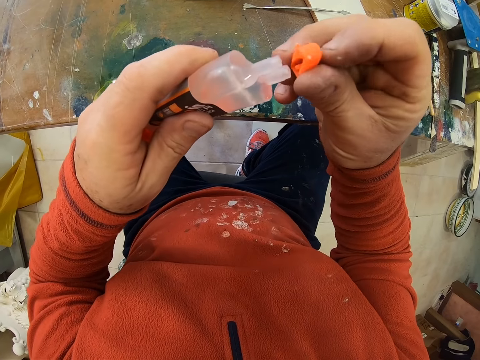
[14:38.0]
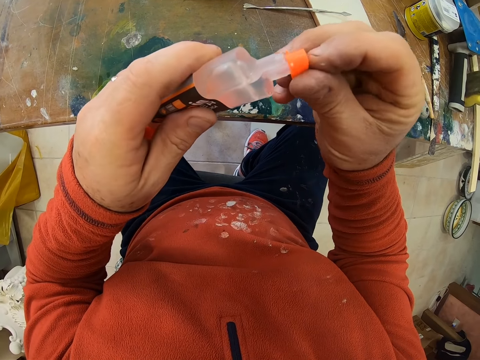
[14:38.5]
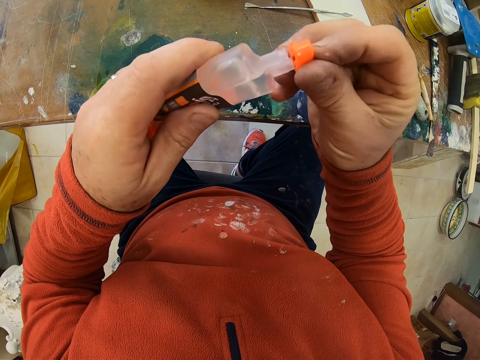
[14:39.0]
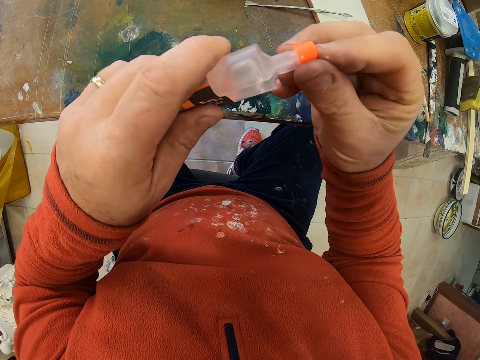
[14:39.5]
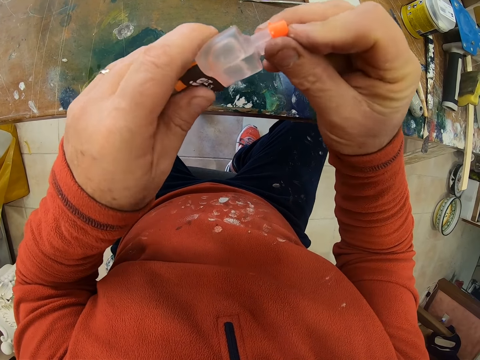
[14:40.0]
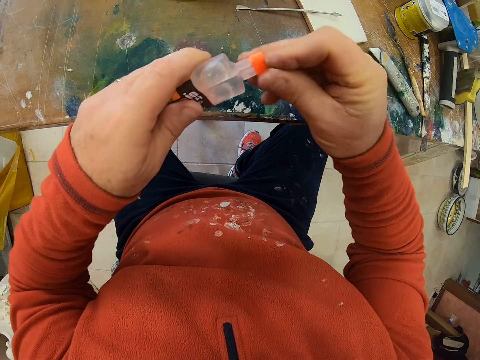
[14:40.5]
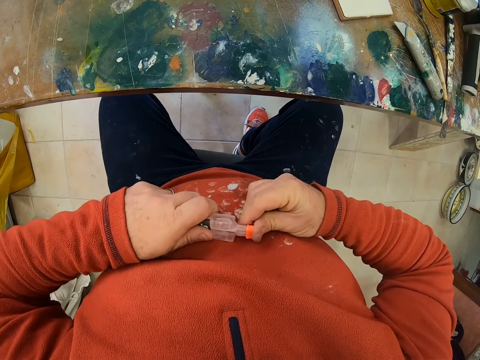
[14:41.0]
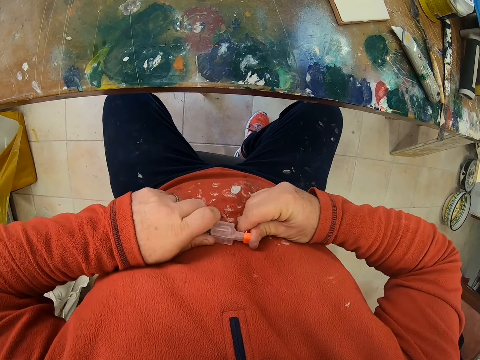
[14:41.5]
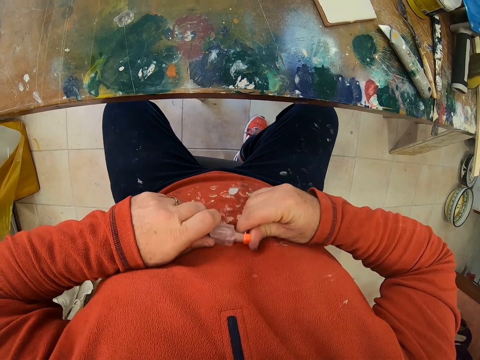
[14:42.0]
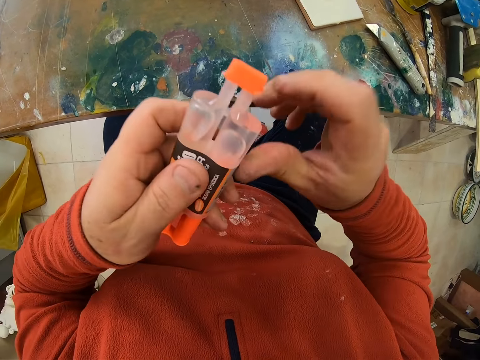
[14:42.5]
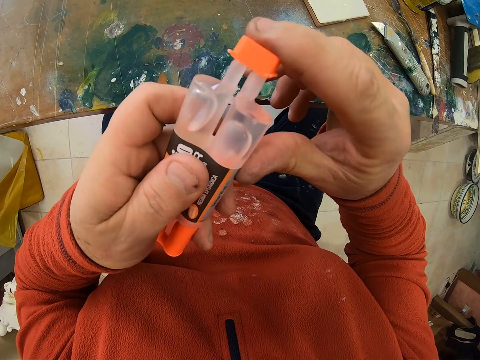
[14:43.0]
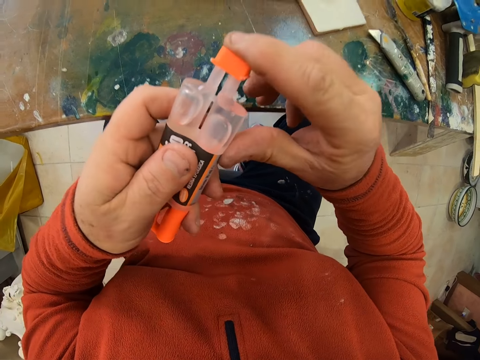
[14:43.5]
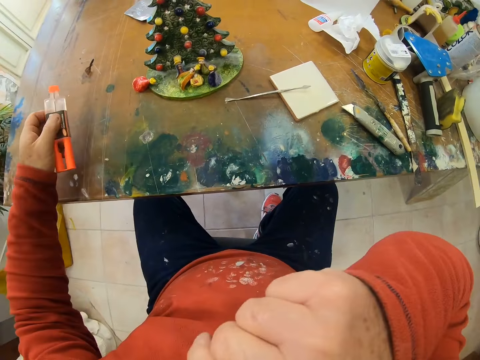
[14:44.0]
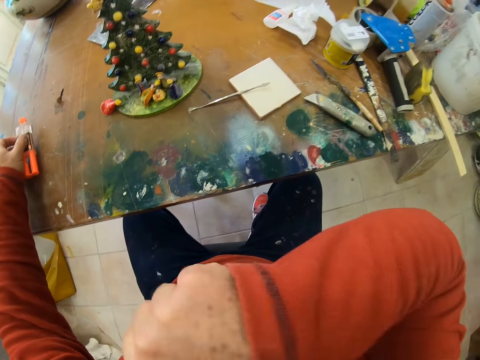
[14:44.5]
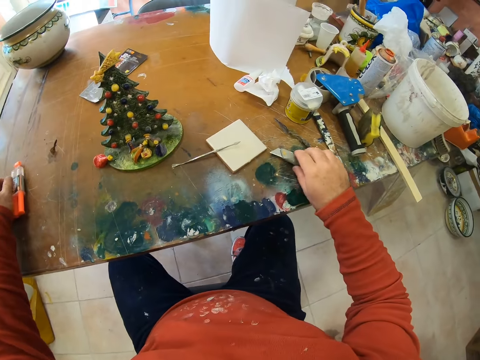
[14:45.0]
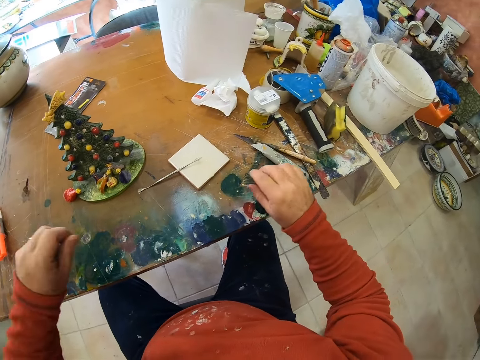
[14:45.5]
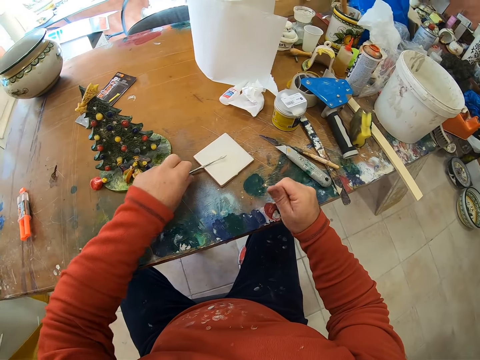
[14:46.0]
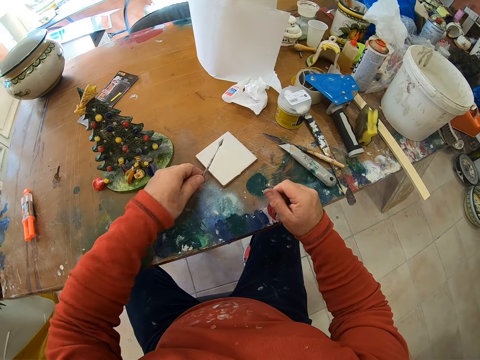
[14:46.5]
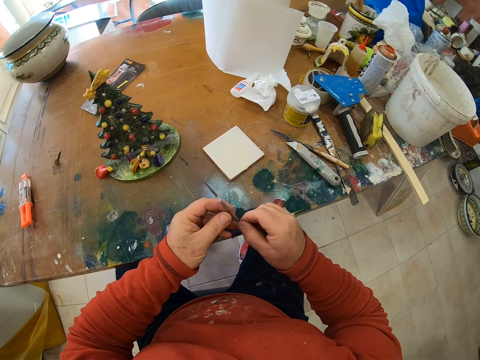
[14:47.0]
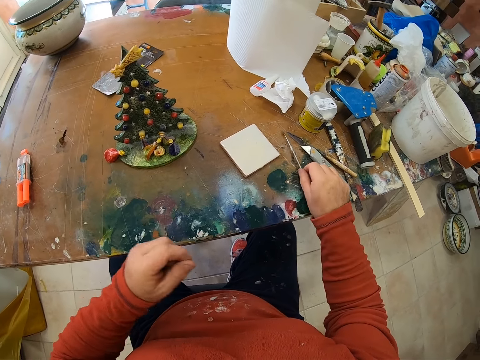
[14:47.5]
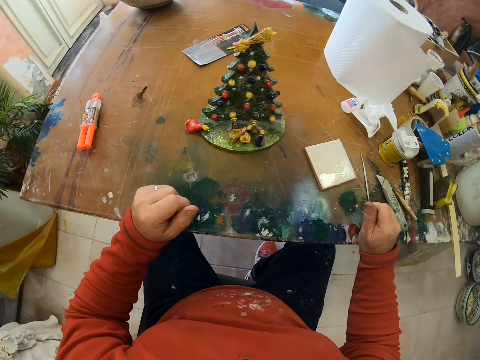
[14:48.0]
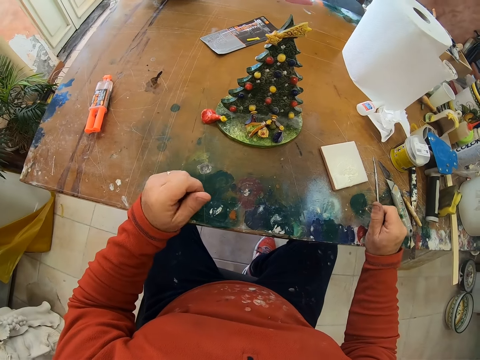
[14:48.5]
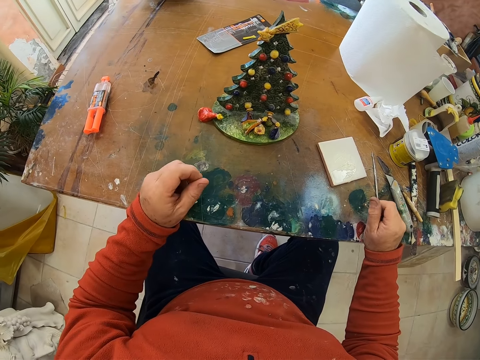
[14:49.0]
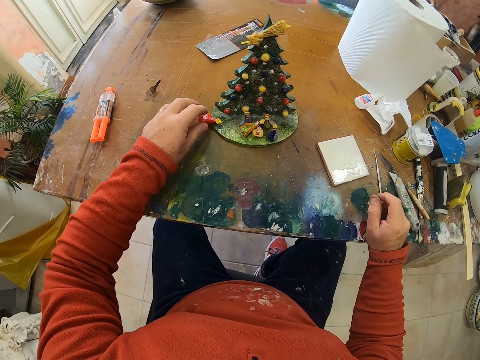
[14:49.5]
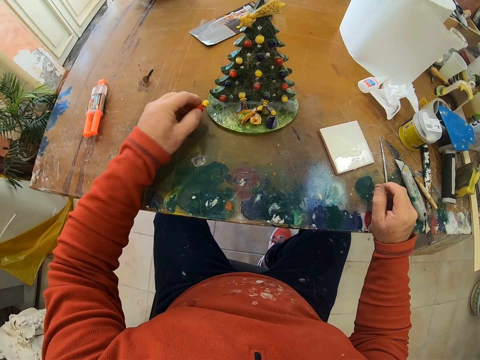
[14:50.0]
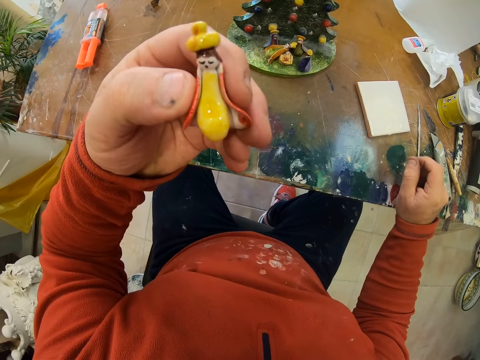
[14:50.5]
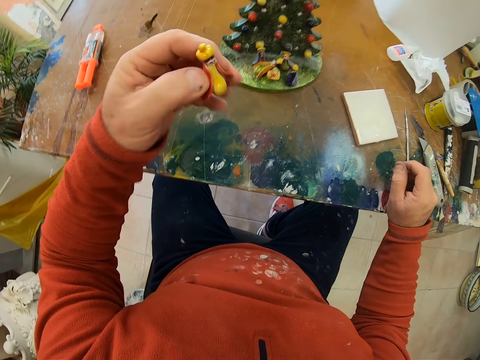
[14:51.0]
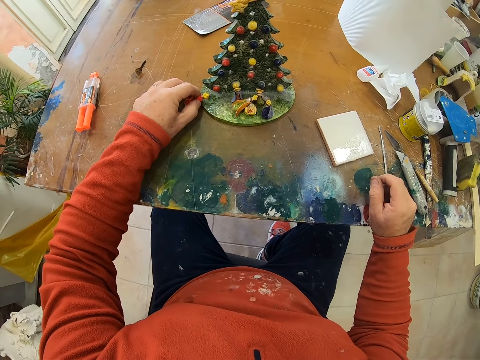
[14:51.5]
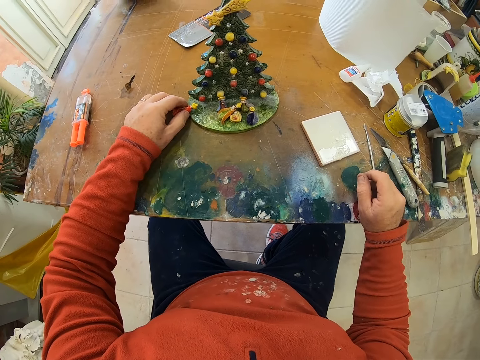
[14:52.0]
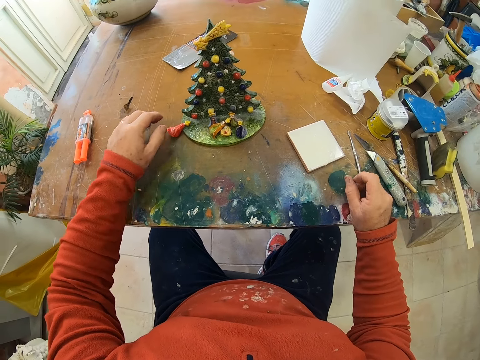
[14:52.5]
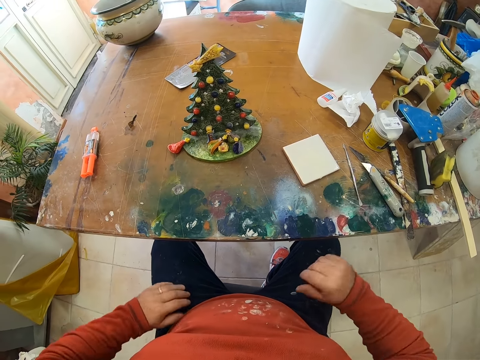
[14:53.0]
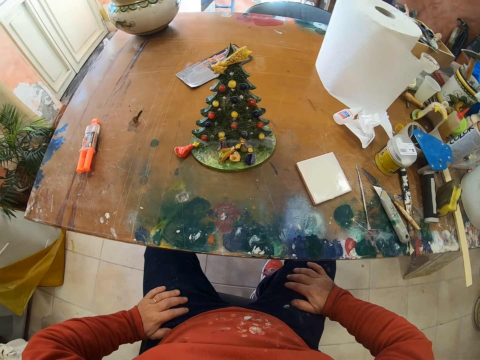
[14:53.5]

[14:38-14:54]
The camera wearer closes the super glue. They place the super glue on the table. They push the cutter away. They take a needle and put the needle on the table. They lift the flower decor and place the flower decor on the table.

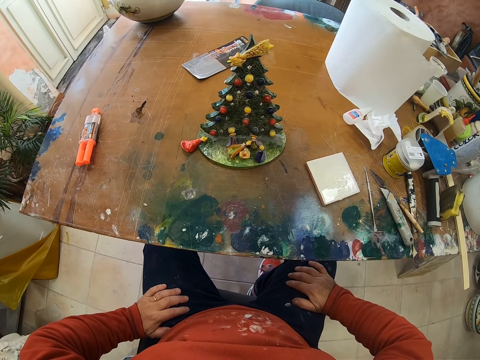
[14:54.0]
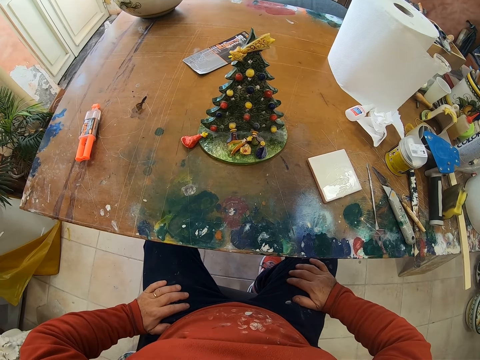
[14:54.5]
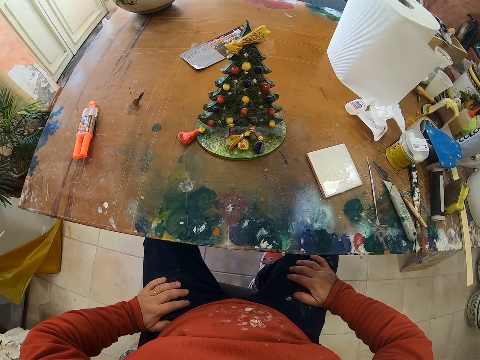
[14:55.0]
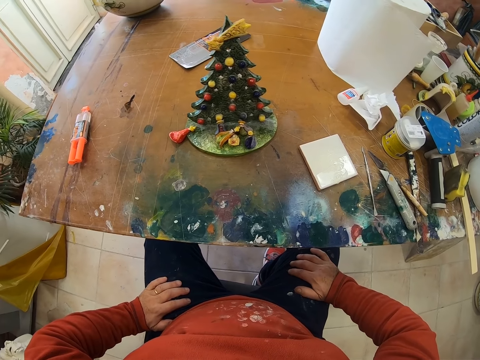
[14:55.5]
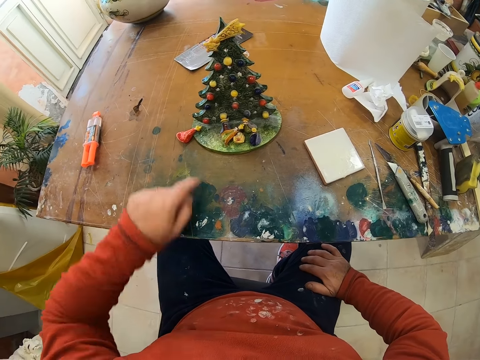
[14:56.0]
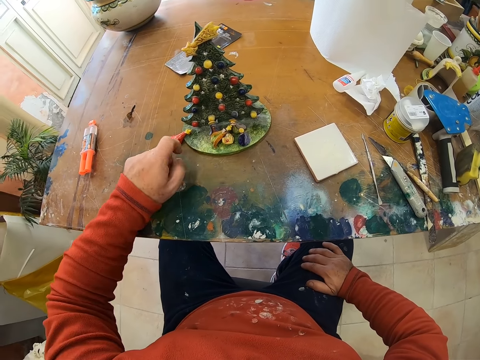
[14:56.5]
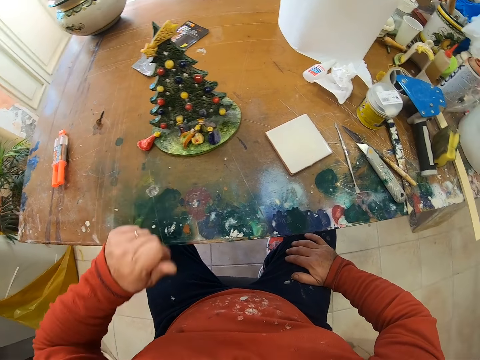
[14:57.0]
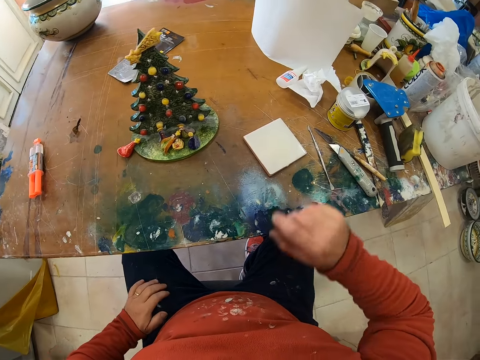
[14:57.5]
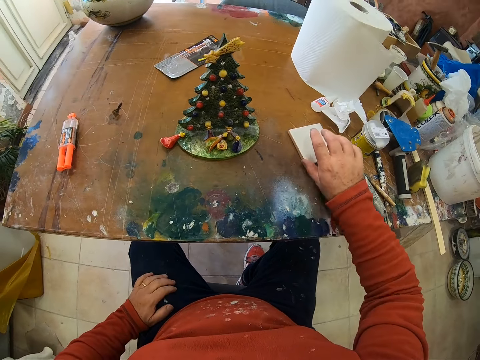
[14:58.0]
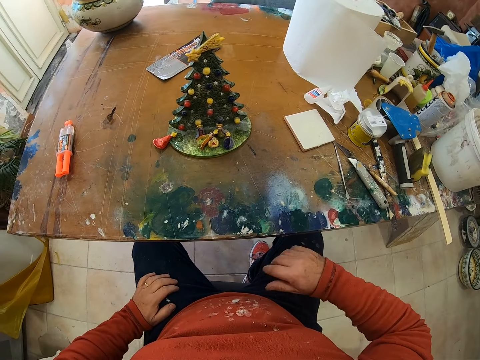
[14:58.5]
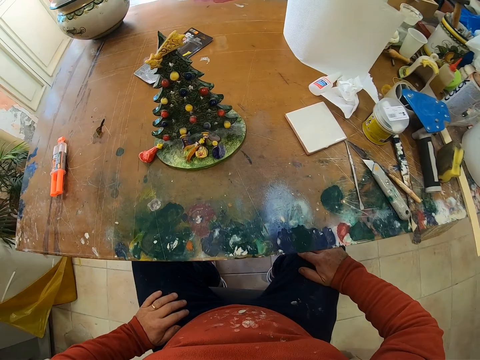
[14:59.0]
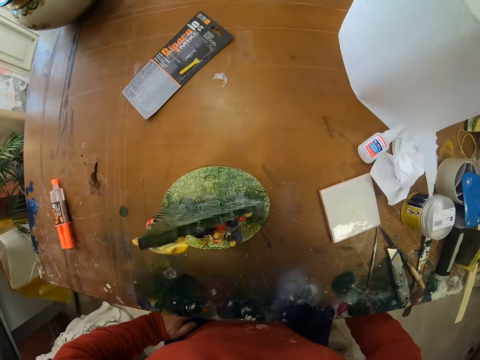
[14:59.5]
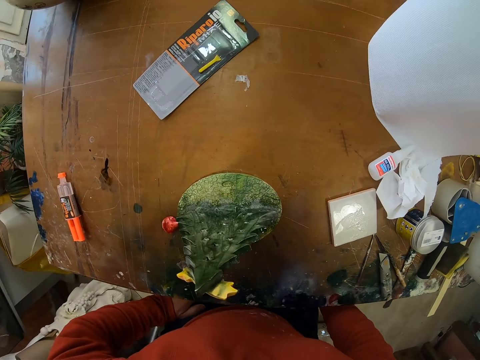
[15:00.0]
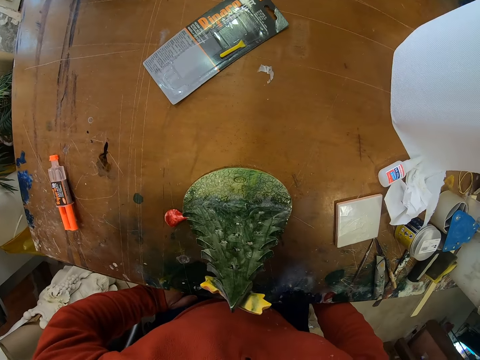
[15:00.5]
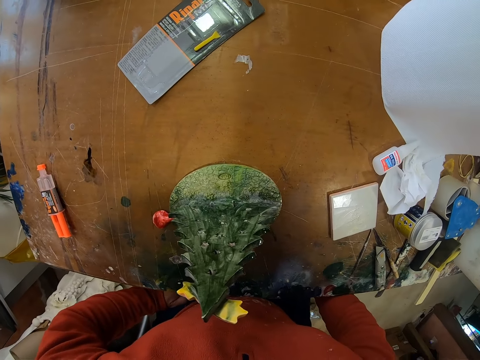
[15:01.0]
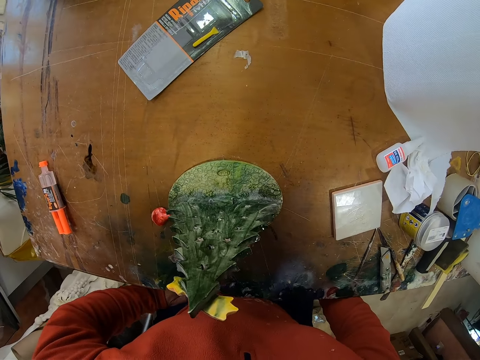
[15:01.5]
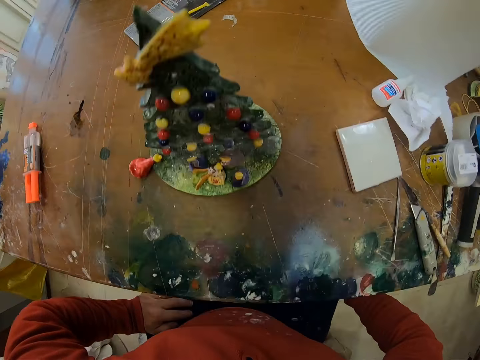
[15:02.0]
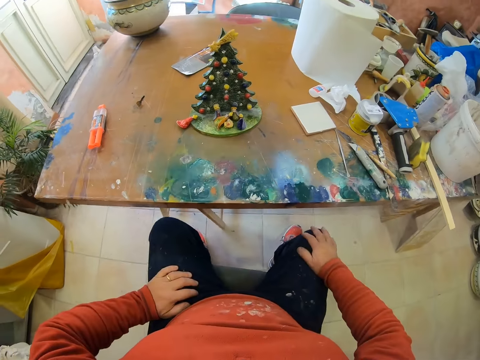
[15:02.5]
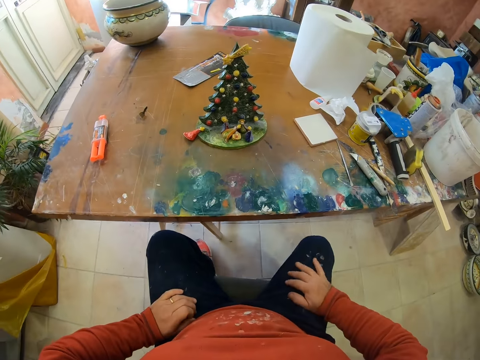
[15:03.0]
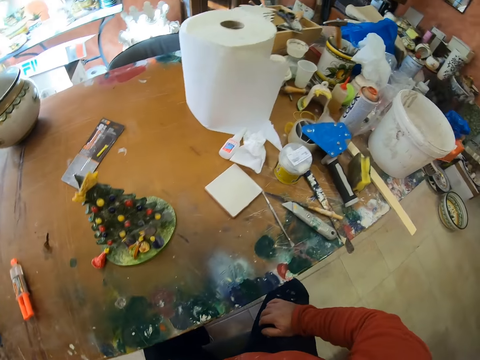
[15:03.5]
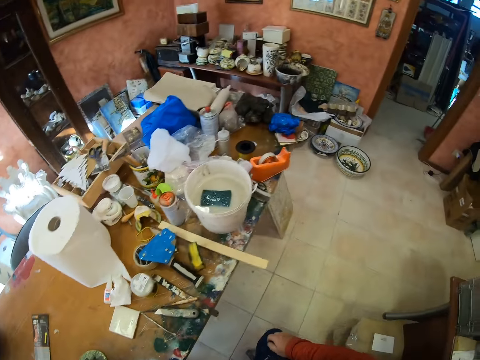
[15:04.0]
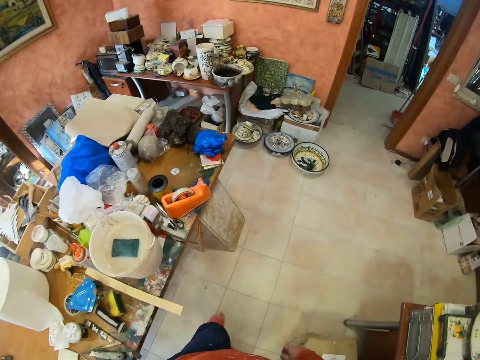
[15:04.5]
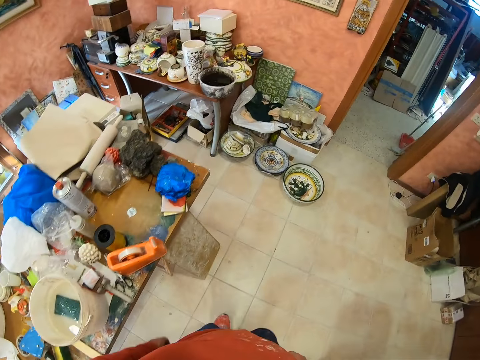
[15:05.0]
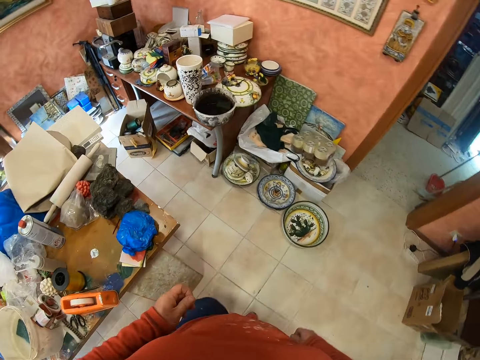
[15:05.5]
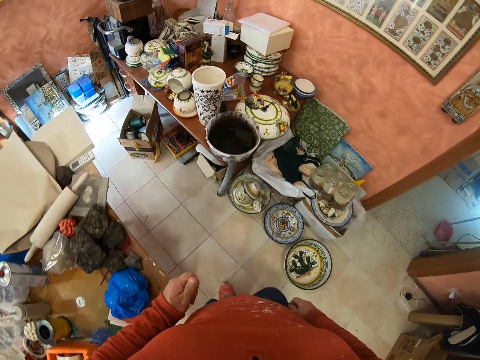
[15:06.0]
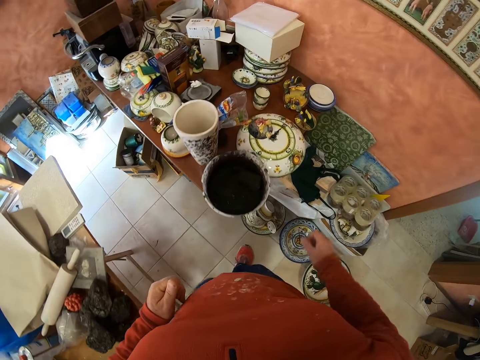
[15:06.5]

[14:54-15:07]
The camera wearer looks around the table. They touch the art. They place the tile away. They push a pane. They look around the table. They wake up. They move towards the table. They walk around.
